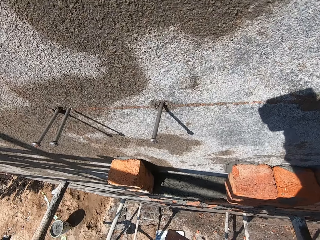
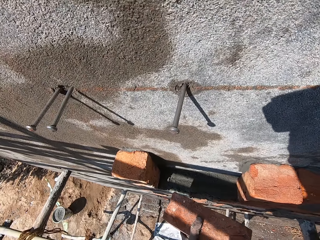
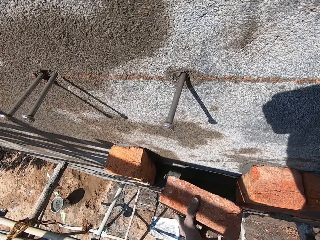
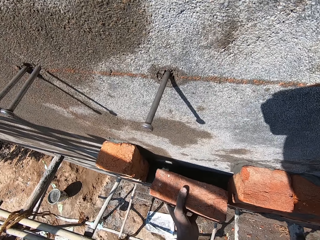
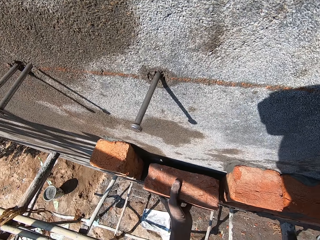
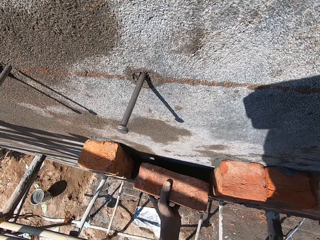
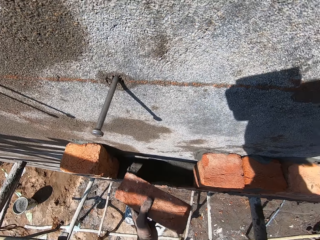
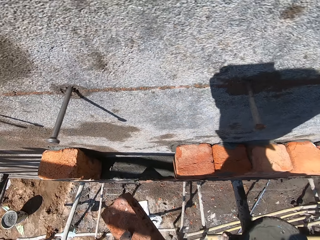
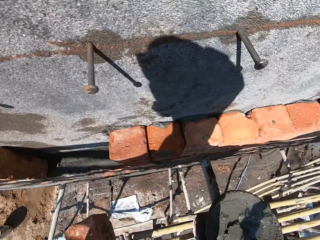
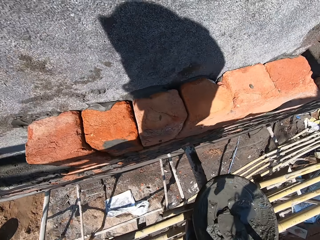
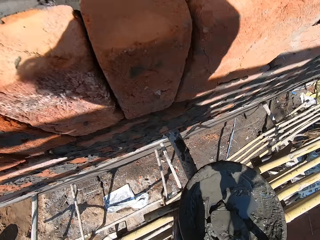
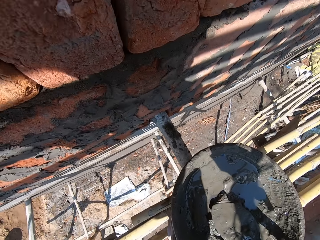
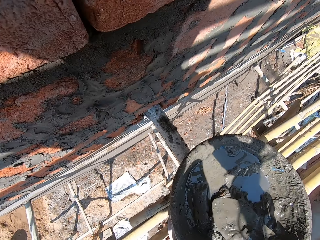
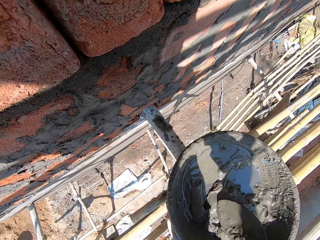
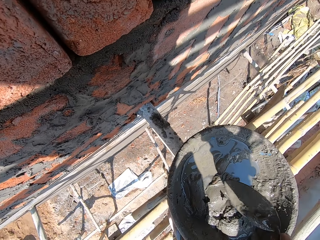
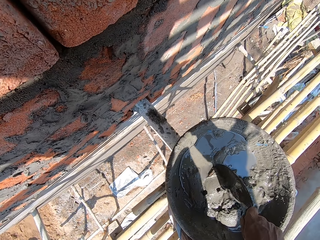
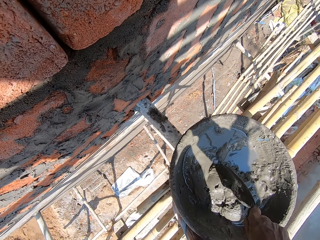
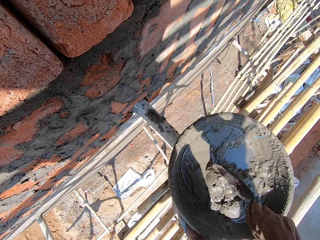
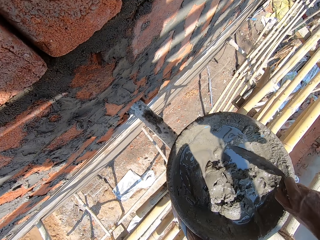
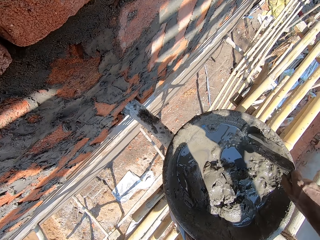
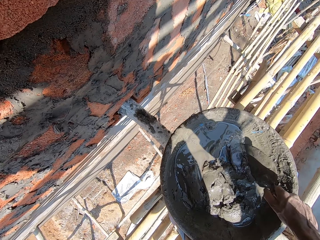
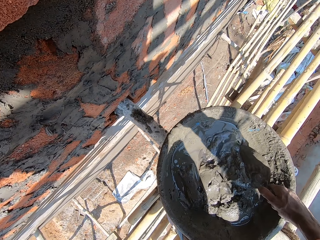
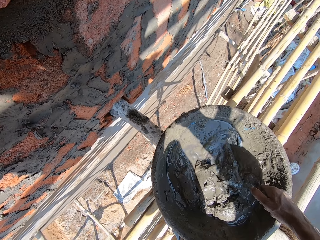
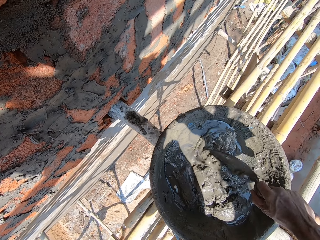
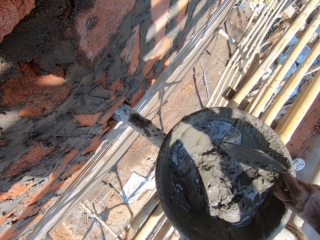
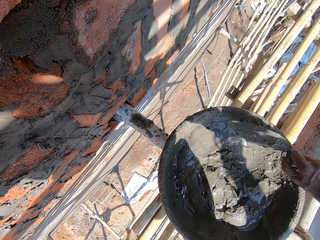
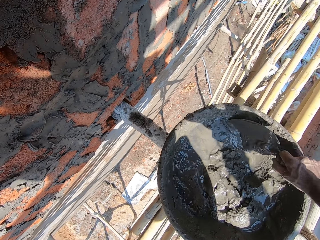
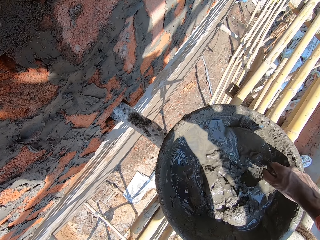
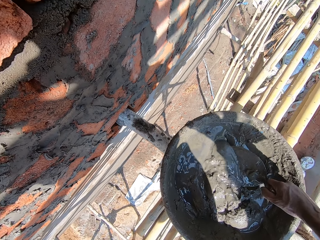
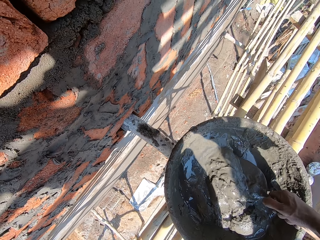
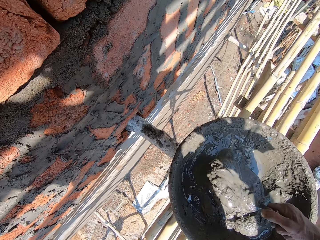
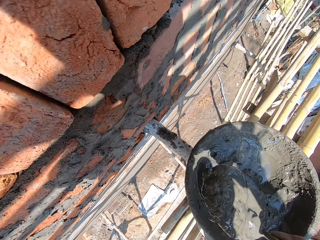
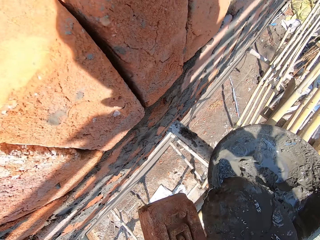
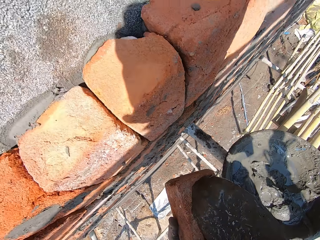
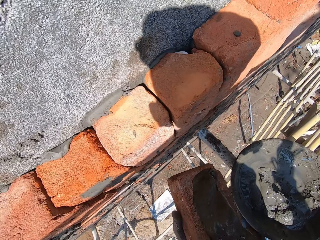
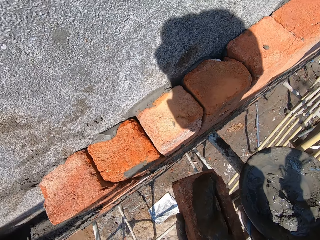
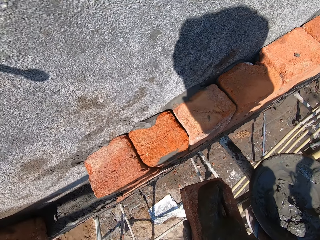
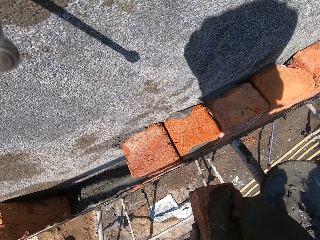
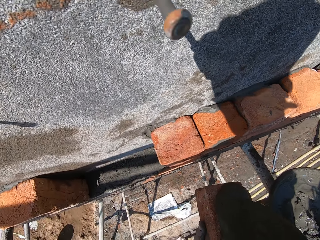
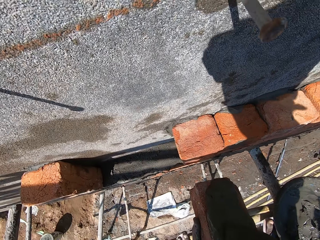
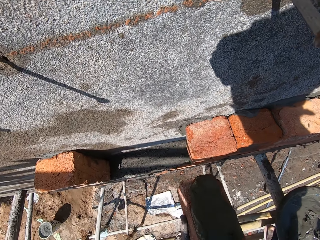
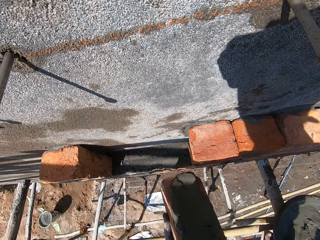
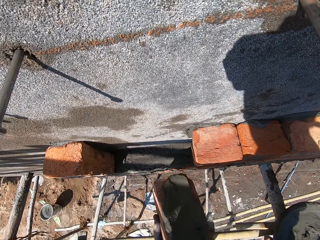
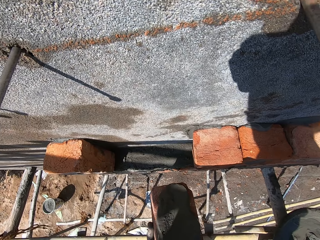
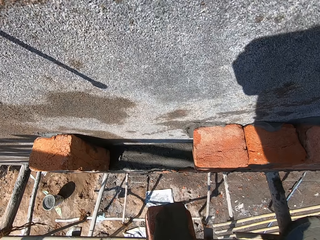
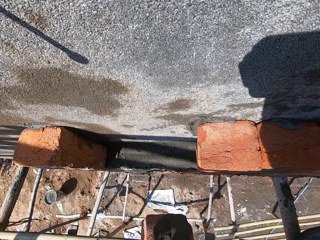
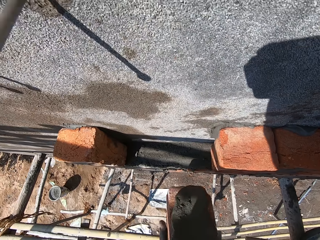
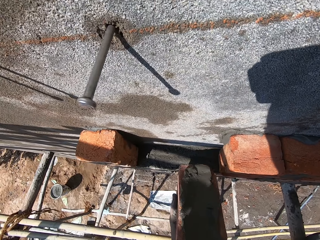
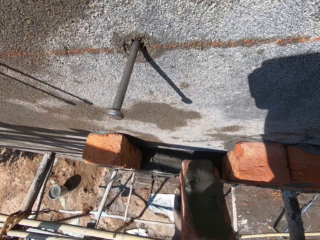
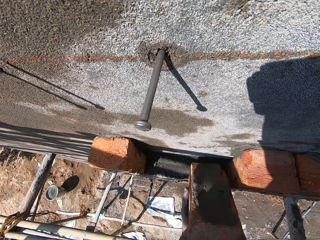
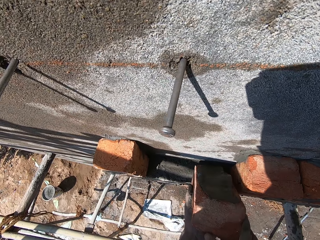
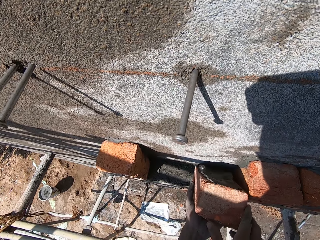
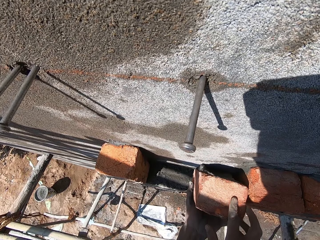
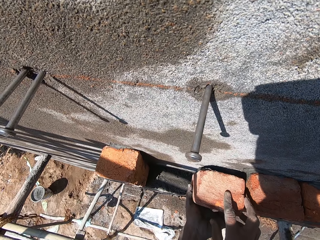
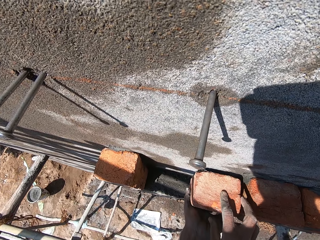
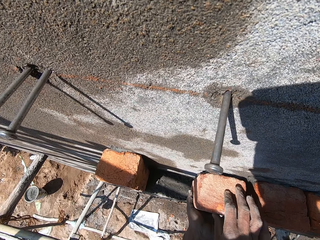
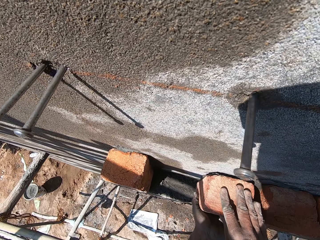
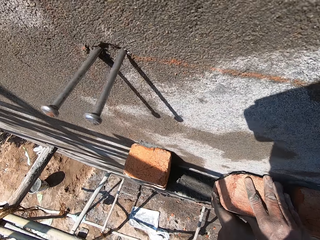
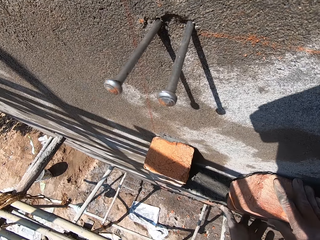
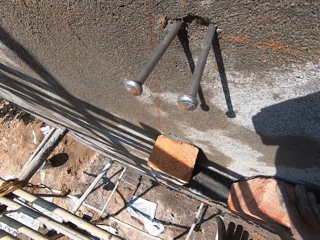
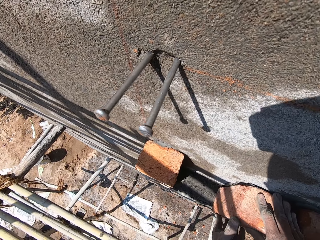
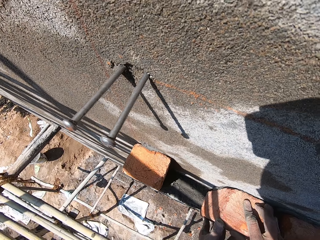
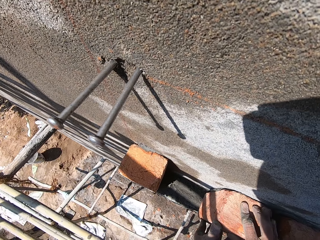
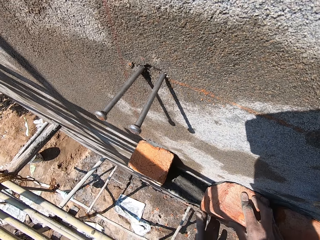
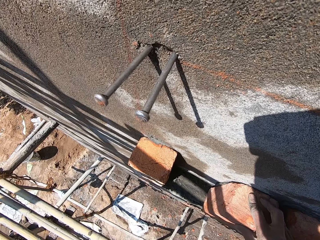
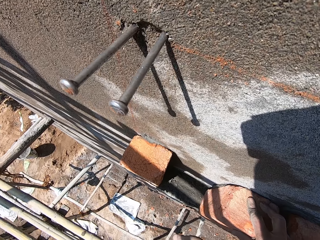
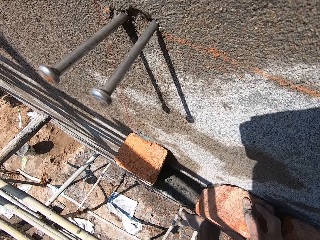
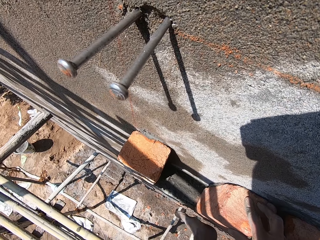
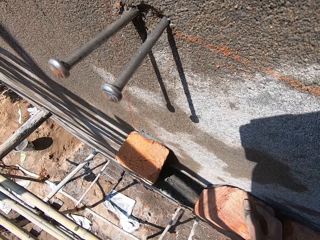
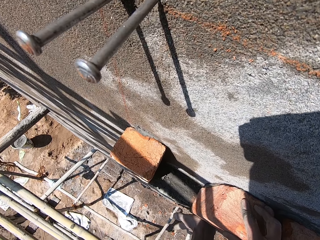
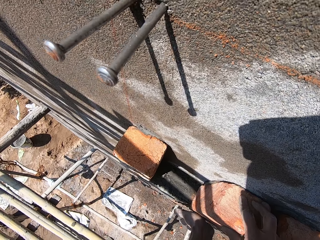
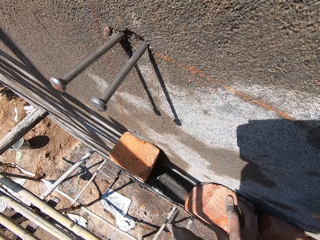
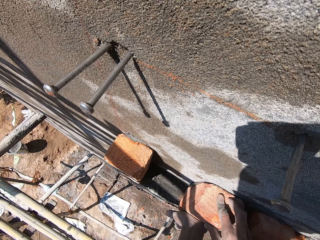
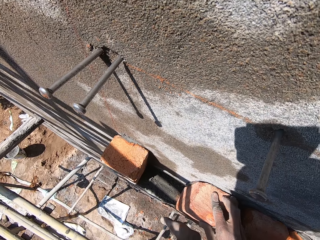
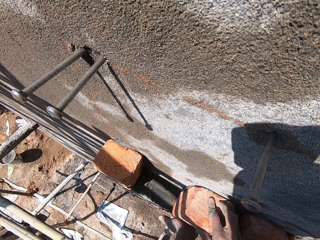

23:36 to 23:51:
The camera wearer holds the brick. He places the brick on the wall with his left hand. He removes the brick from the wall with his left hand. He picks the trowel from the bowl on the scaffold with his right hand. He mixes the wet cement in the bowl on the scaffold with the trowel in his right hand. He scoops the cement. He places the wet cement on the brick with the trowel in his right hand. He spreads the wet cement on the brick in his left hand with the trowel in his right hand. He places the brick on the wall with both hands. He hits the brick on the wall with his left hand.

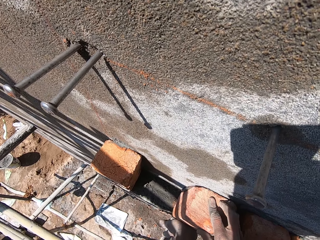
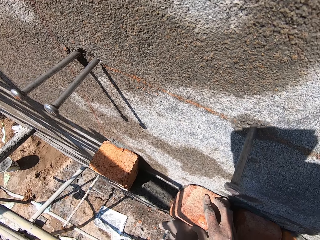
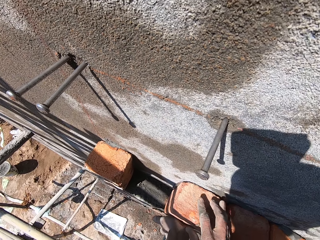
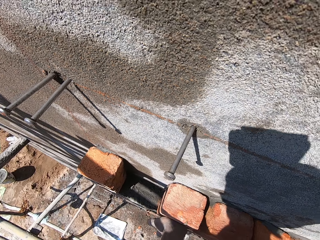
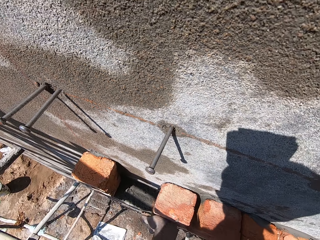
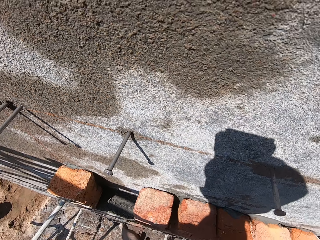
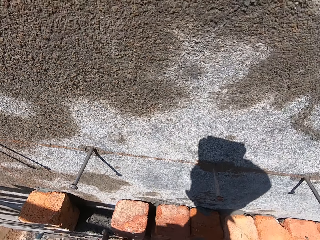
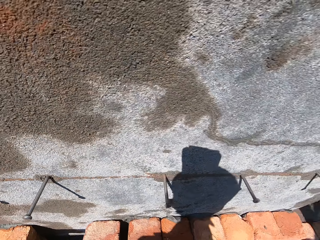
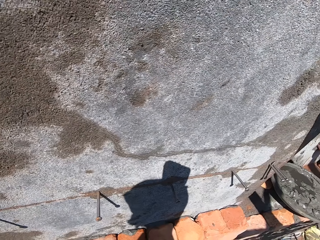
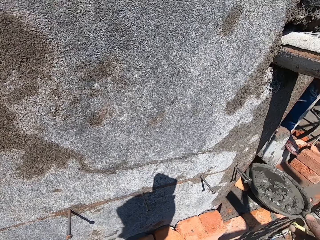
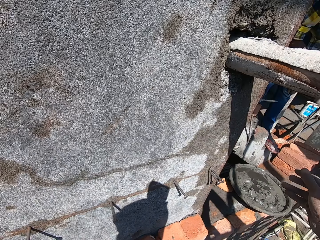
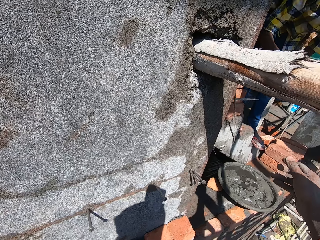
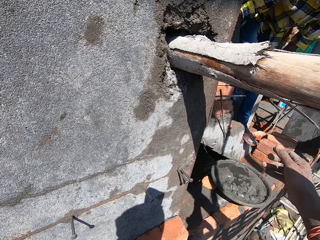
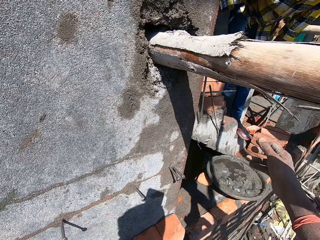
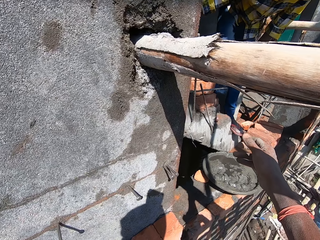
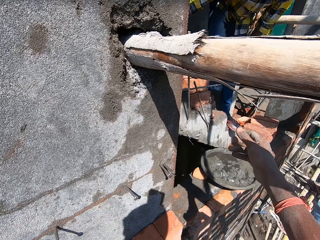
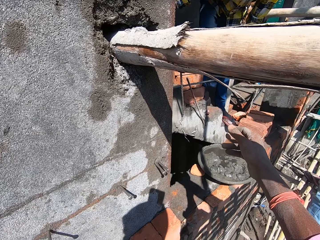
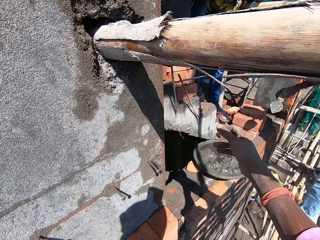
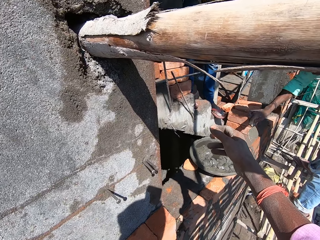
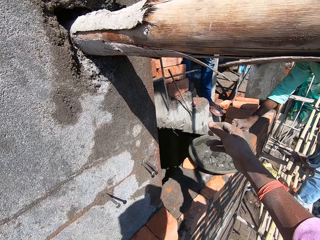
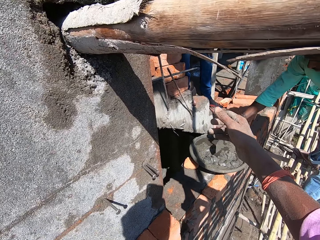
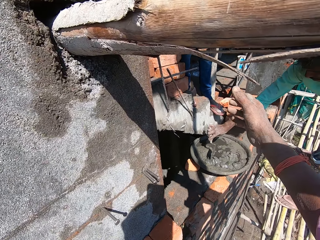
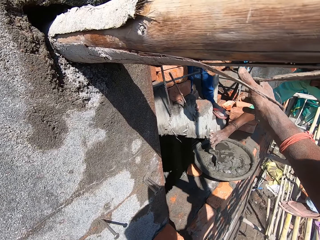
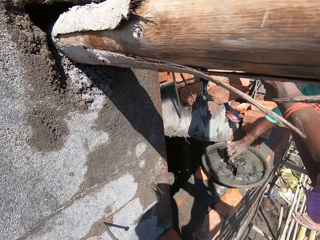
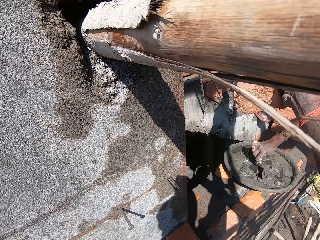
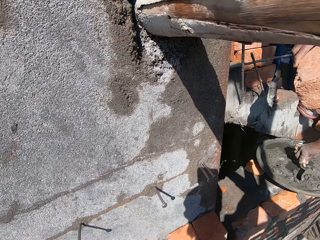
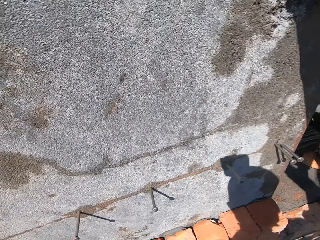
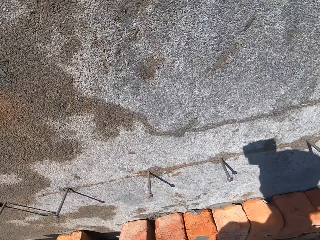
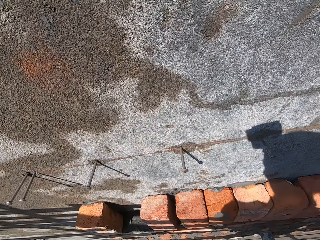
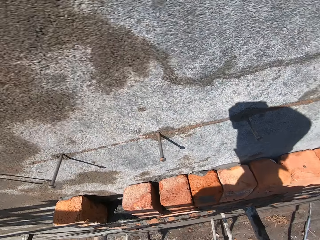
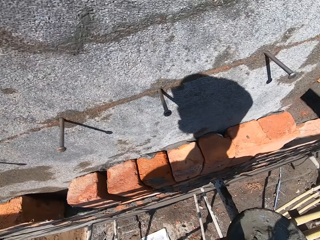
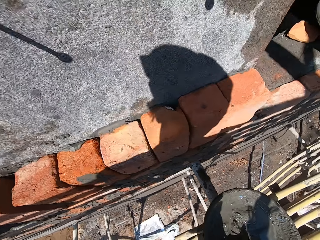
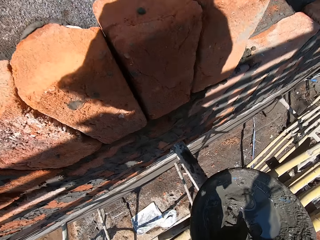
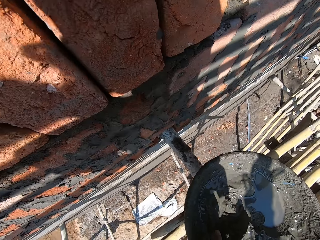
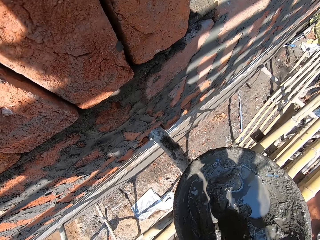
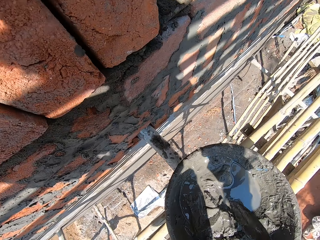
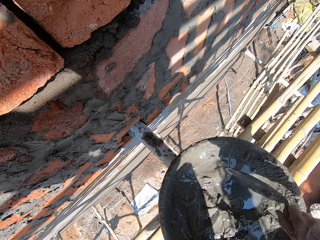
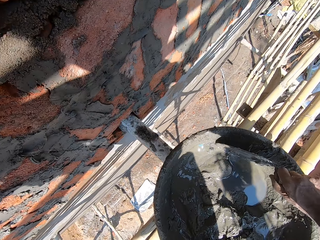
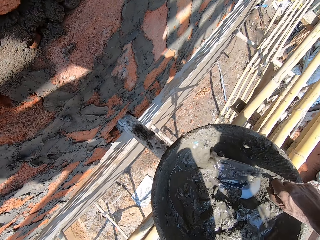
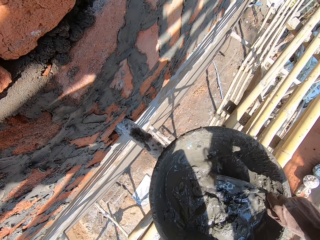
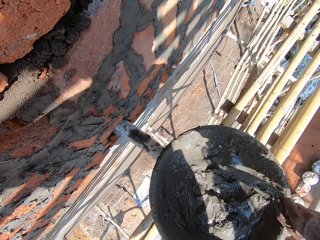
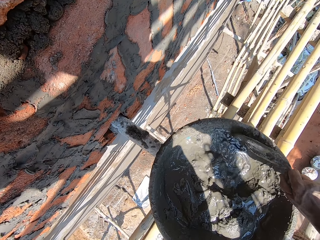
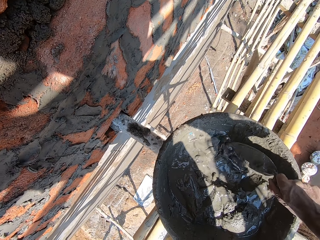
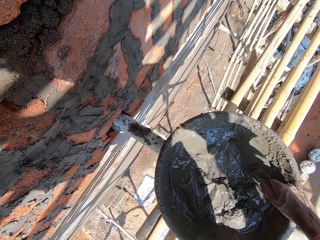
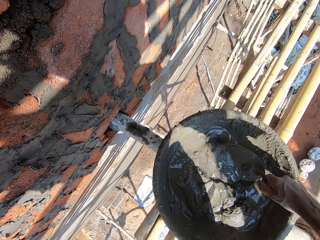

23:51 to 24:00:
The camera wearer speaks to a man. Another man picks a brick from a stack of bricks in the building with his right hand. A third man mixes wet cement in a bowl on the wall with the trowel in his right hand. The third man scoops cement with the trowel. The camera wearer collects the brick from the second man with his right hand. He scoops cement with the trowel. He picks the trowel from the bowl with his right hand. He mixes the wet cement in the bowl with the trowel in his right hand.
